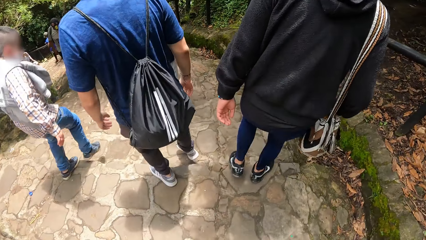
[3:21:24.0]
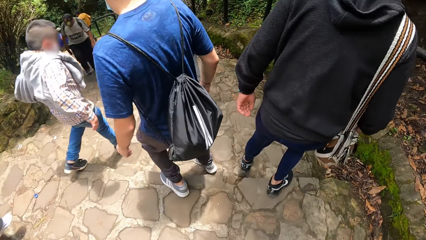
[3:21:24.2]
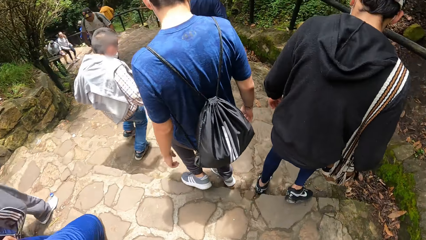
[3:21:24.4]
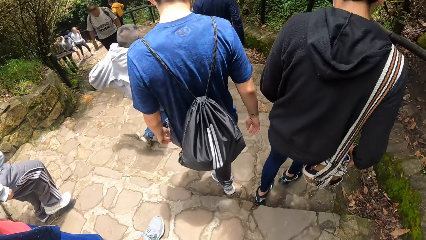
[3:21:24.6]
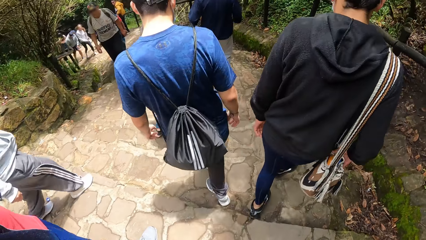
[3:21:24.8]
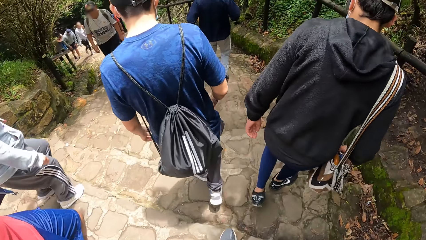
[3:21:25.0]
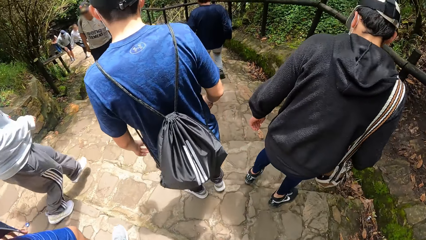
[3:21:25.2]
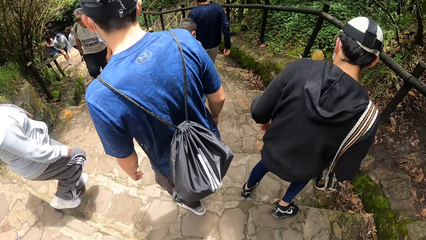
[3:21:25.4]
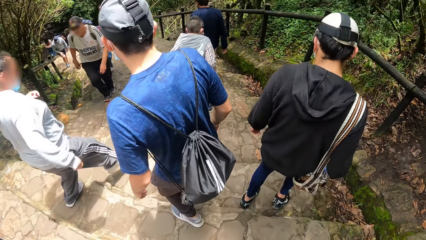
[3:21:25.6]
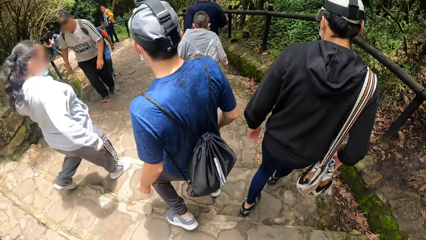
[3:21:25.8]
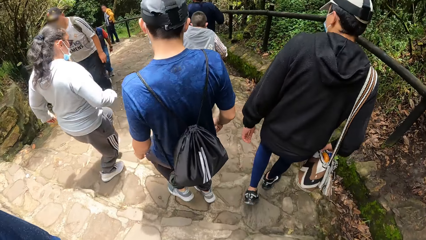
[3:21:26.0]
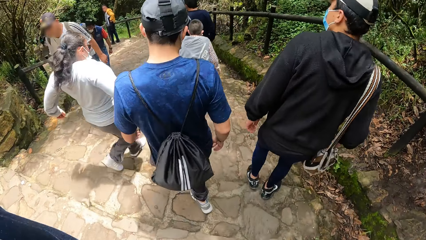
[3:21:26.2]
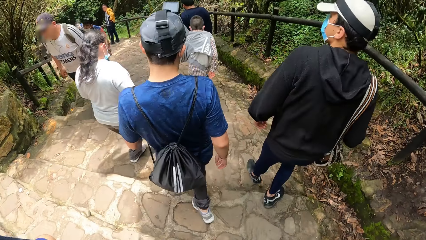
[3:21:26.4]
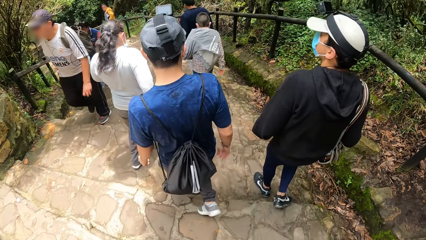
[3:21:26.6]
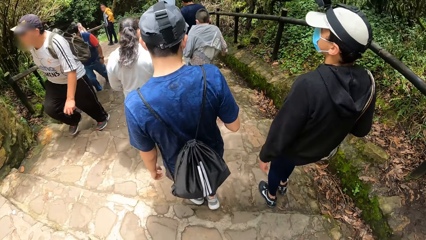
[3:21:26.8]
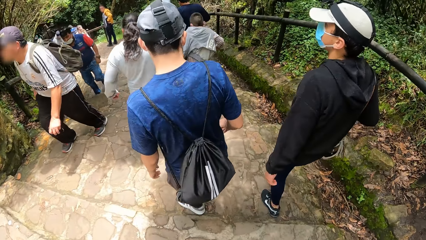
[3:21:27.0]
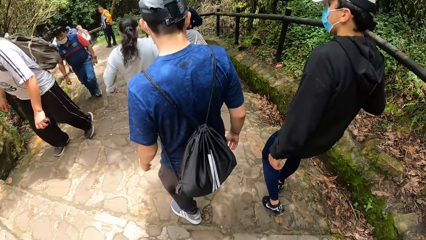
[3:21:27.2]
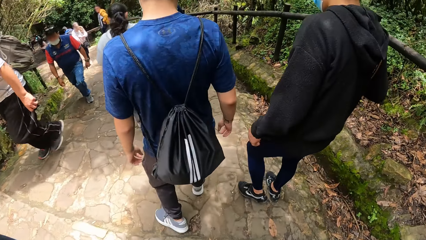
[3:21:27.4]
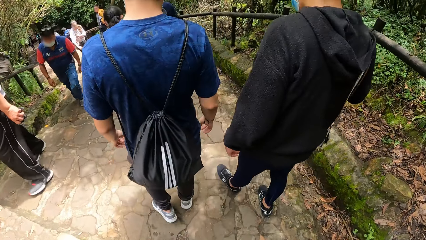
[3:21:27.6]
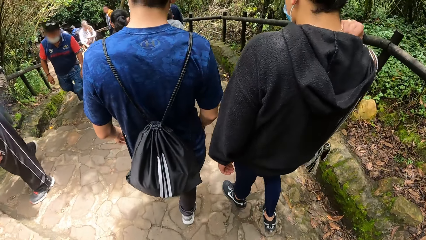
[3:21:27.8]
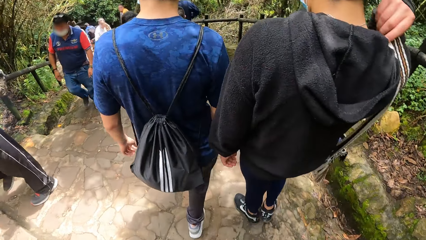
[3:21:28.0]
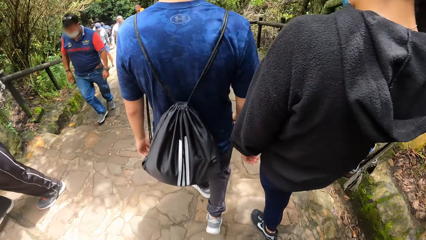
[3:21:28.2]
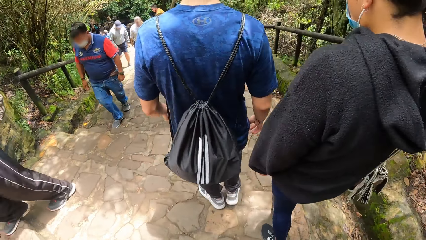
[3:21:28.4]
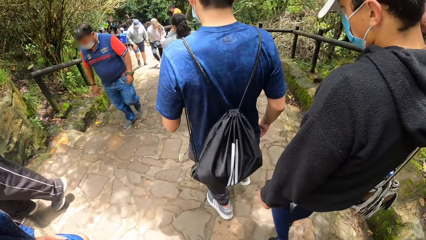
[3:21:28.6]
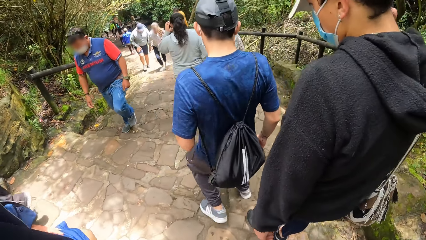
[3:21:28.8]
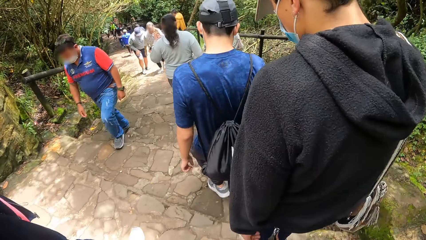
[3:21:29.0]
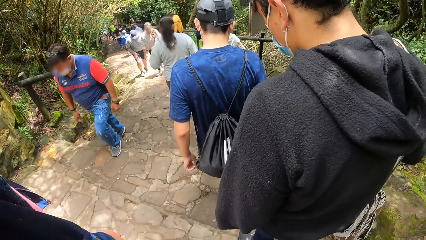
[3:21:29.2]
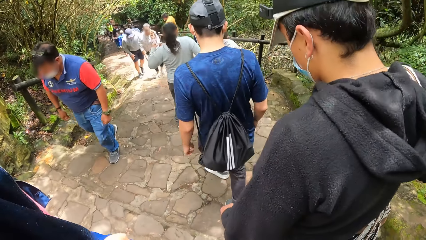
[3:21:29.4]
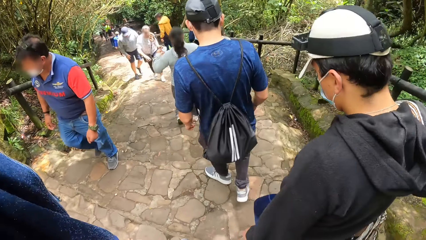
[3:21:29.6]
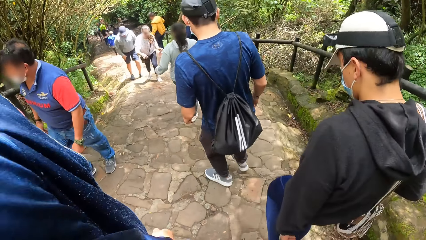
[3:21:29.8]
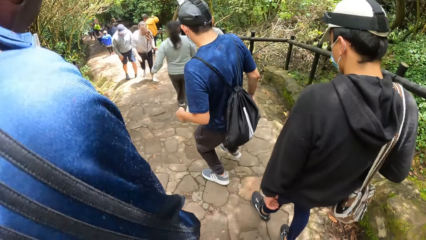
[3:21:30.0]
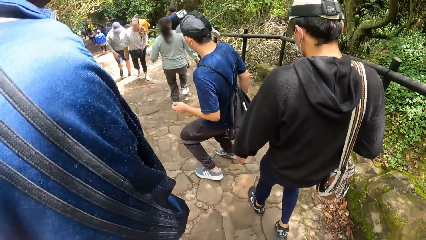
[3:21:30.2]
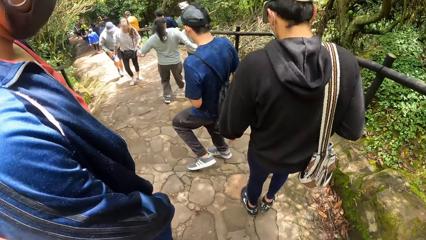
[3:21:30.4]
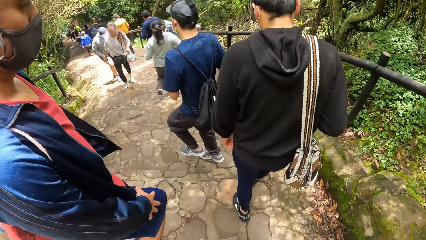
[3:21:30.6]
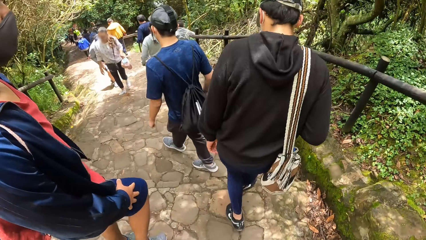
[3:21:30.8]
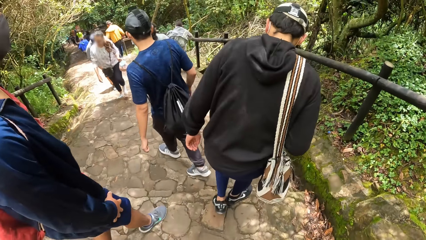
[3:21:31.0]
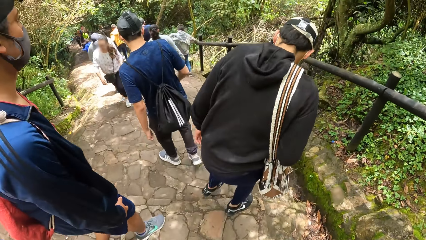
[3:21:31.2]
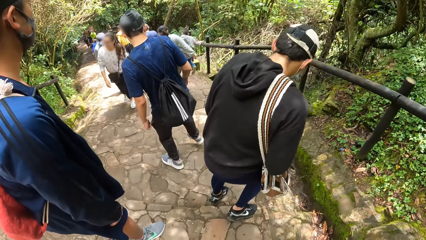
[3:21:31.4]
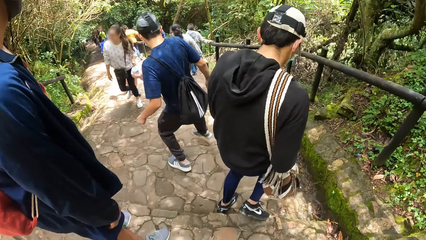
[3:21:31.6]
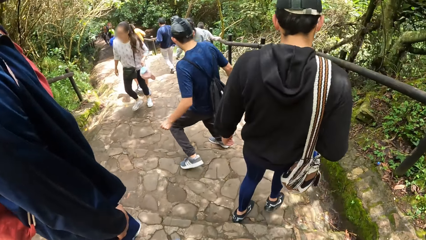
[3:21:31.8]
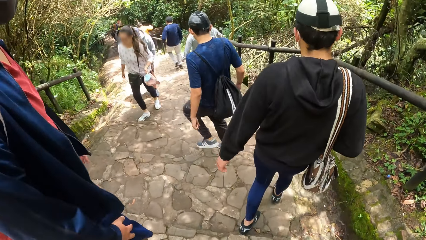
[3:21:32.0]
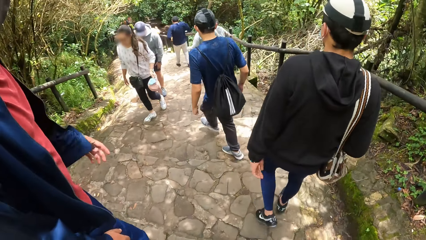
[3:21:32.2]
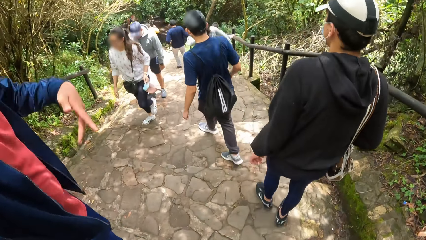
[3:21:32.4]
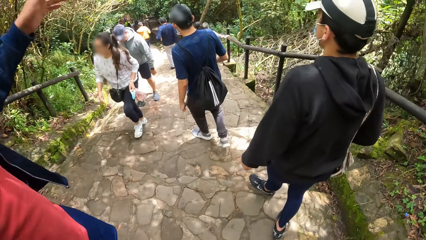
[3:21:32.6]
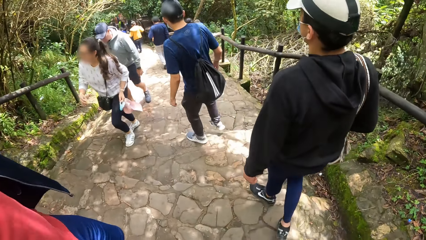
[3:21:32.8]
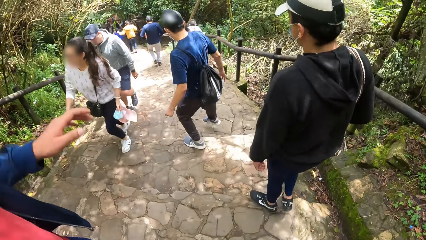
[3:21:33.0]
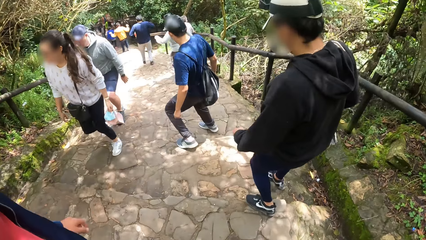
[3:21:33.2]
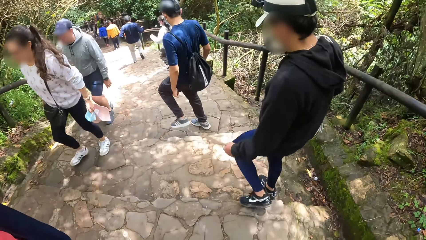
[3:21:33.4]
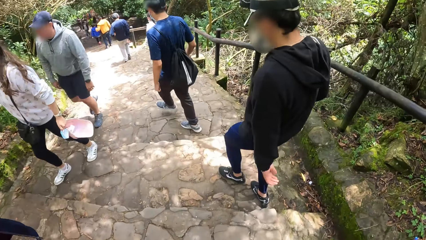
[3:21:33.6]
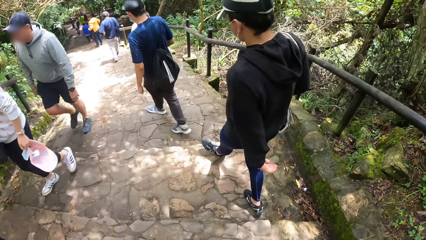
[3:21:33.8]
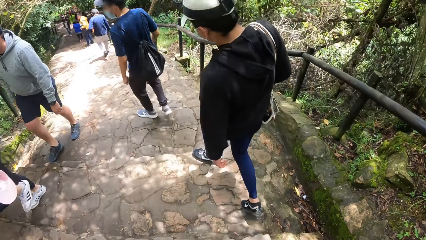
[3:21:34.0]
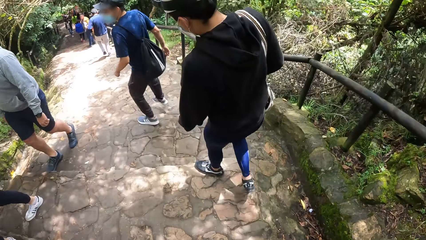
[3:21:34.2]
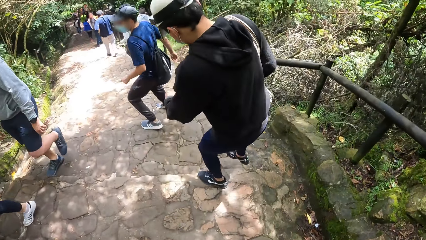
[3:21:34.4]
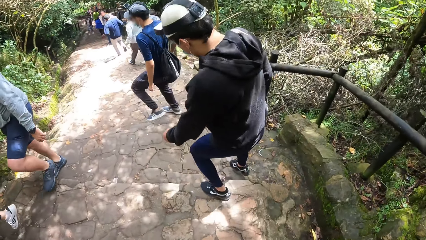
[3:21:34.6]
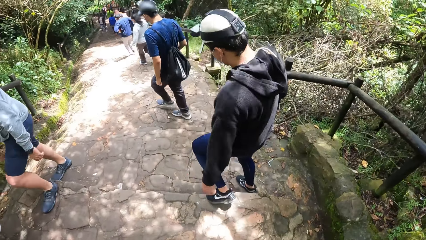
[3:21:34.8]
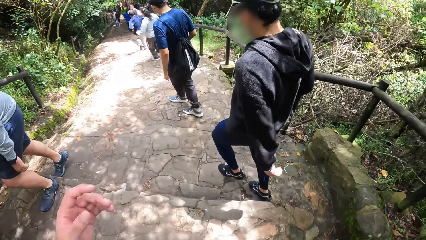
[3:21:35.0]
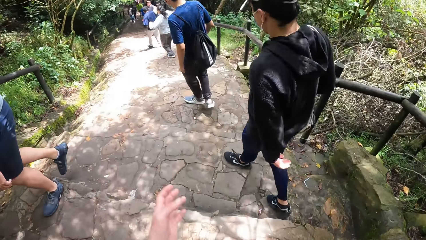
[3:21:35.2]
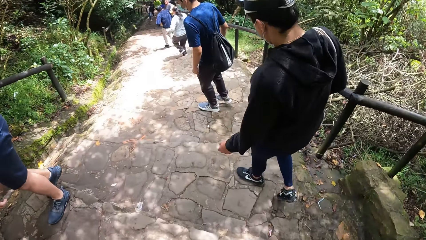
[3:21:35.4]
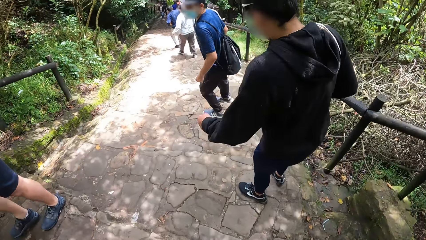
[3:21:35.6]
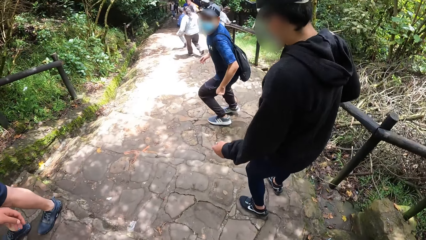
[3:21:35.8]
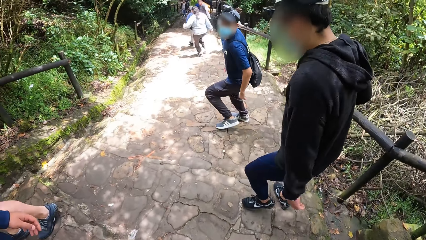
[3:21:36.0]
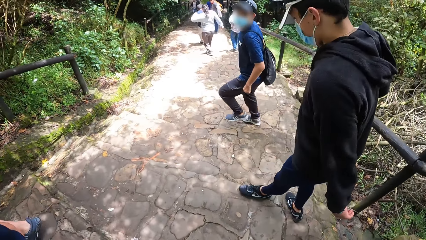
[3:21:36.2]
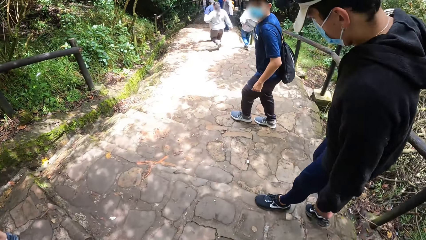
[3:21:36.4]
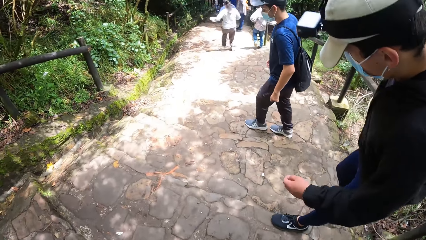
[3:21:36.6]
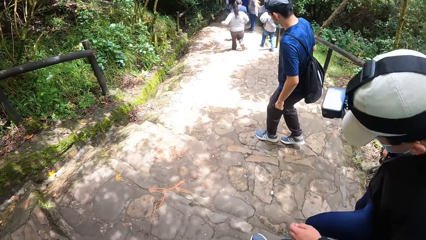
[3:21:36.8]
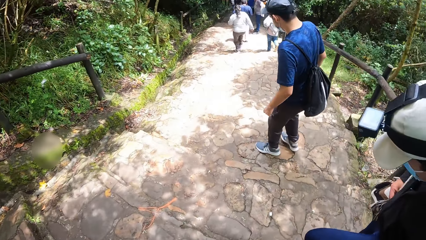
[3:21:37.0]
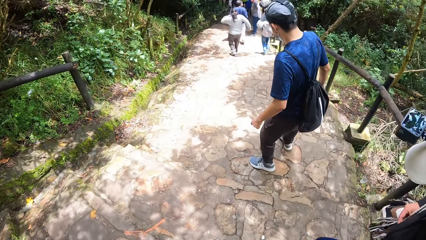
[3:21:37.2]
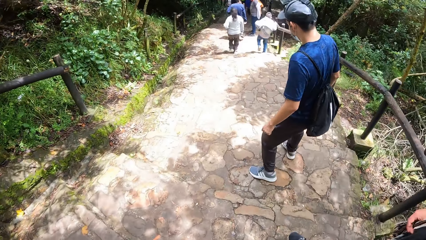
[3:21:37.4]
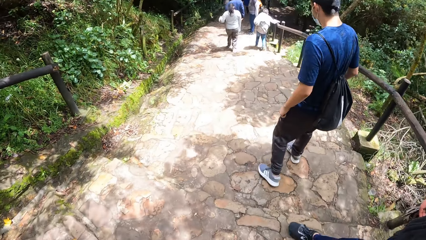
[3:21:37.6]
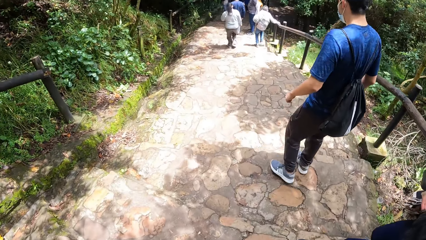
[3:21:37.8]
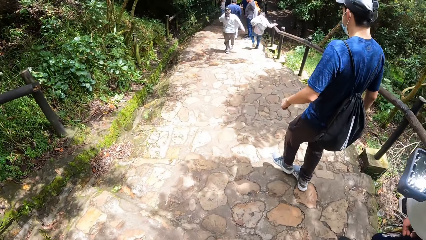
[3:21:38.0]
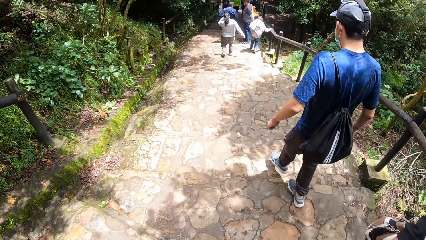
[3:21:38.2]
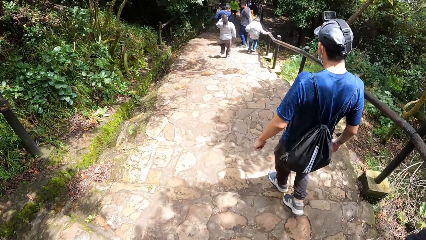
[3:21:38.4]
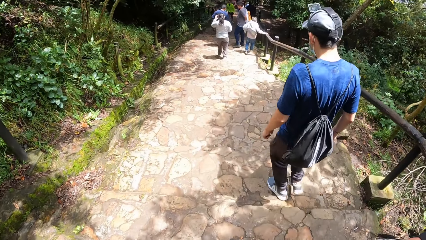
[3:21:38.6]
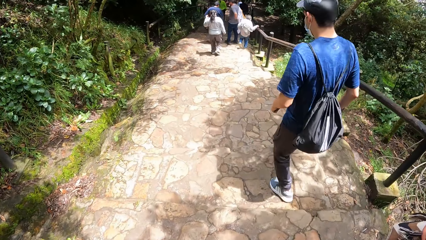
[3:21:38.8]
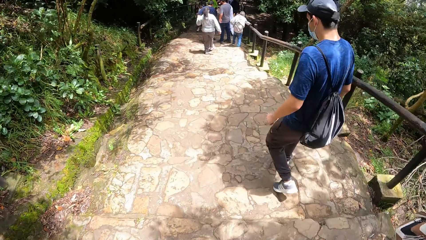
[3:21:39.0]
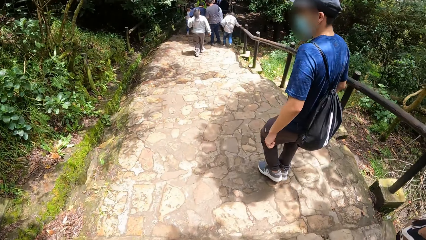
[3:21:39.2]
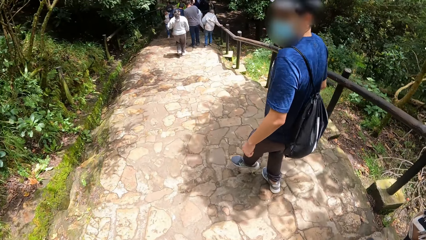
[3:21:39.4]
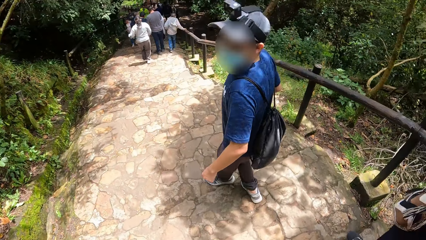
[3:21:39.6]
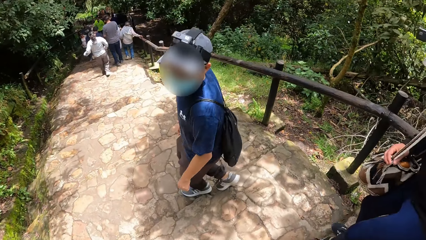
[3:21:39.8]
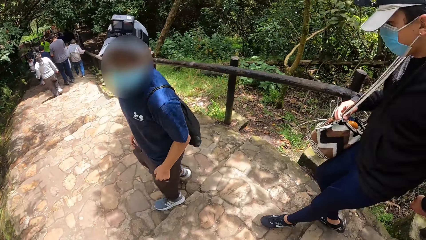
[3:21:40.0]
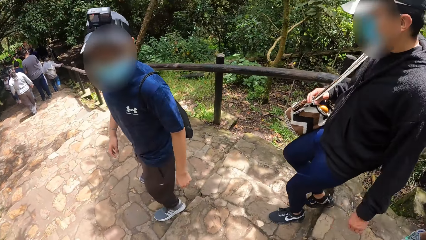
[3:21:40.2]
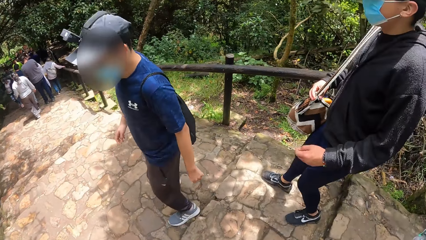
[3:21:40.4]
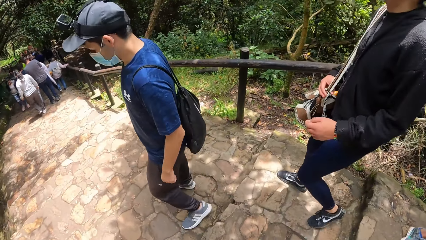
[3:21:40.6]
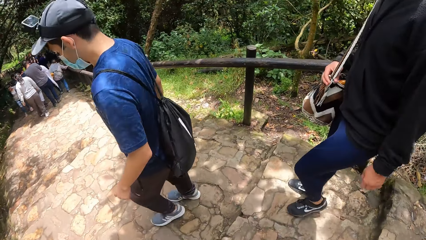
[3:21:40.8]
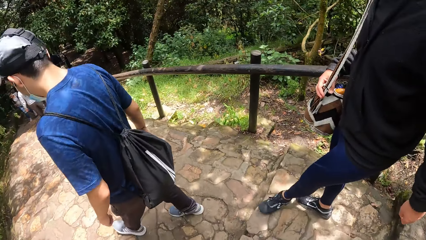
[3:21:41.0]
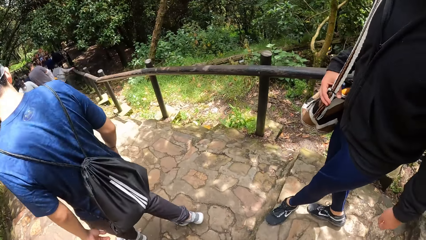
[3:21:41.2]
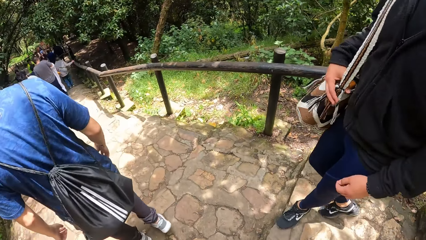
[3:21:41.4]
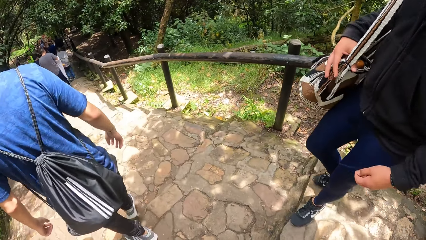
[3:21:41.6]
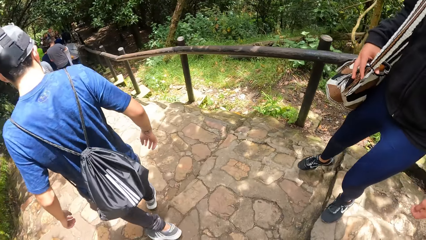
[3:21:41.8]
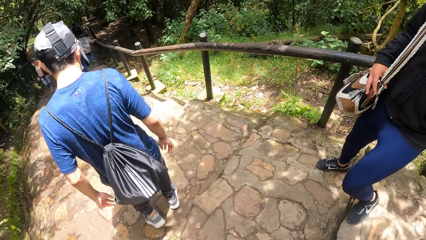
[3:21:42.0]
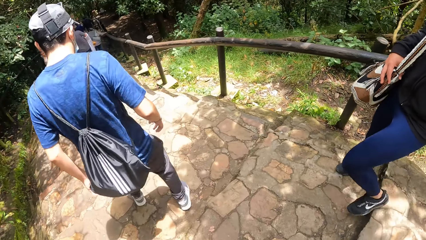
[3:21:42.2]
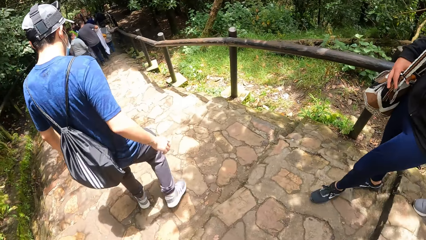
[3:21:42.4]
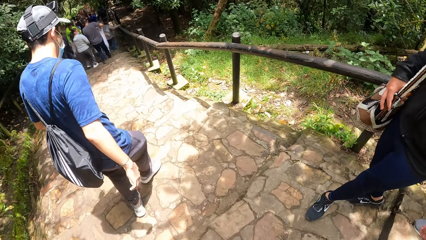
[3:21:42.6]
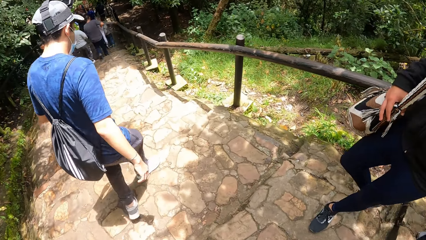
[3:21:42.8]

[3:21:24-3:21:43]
A man descends the stairs. Another man descends the stairs. The other man adjusts a bag on his back with his right hand and touches the shoulder with the right hand. The other man descends the stairs. Another man descends the stairs. The camera wearer raises the left hand. They descend the stairs. They look around. The first man looks around.
